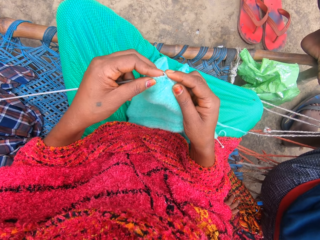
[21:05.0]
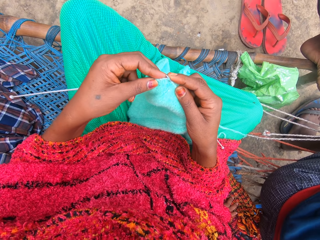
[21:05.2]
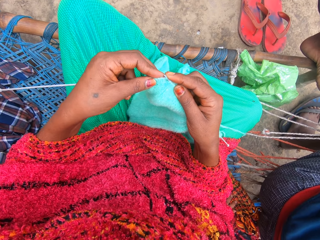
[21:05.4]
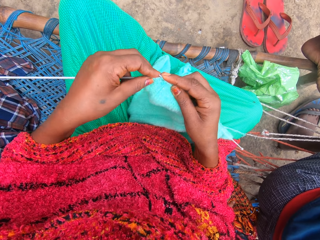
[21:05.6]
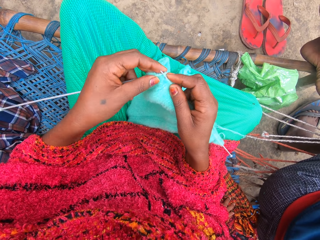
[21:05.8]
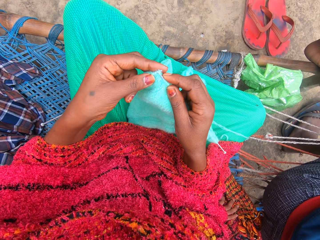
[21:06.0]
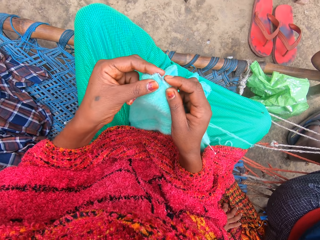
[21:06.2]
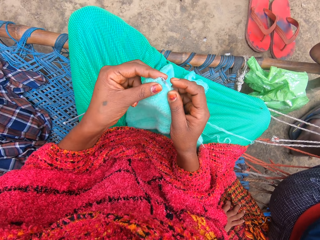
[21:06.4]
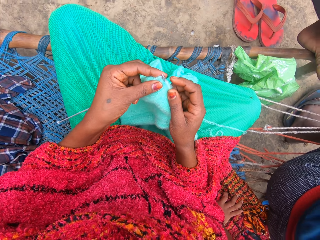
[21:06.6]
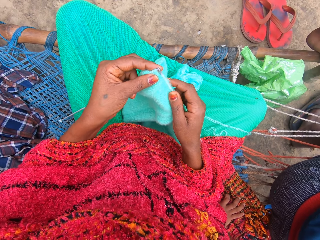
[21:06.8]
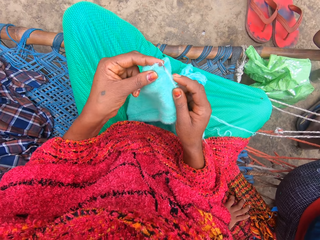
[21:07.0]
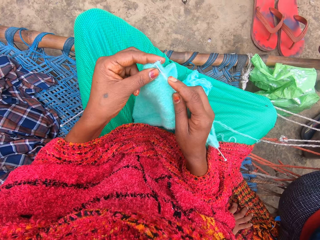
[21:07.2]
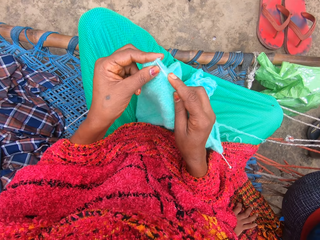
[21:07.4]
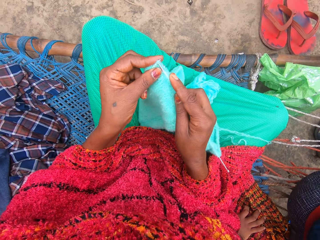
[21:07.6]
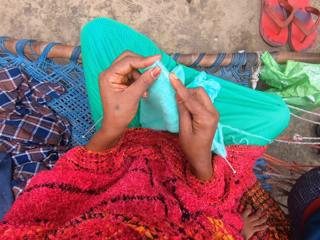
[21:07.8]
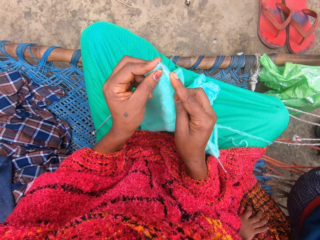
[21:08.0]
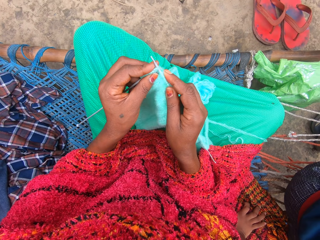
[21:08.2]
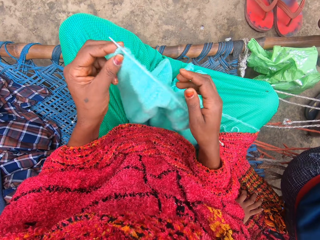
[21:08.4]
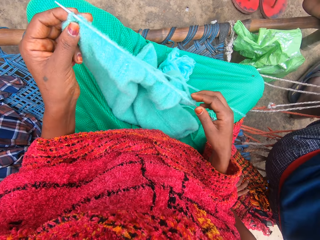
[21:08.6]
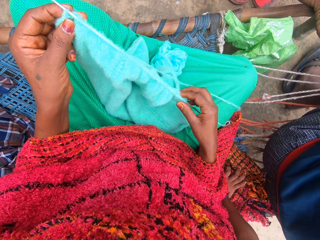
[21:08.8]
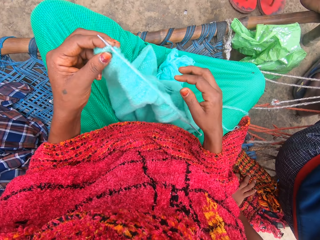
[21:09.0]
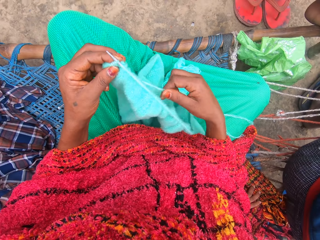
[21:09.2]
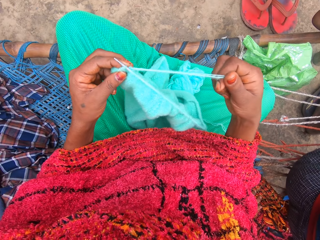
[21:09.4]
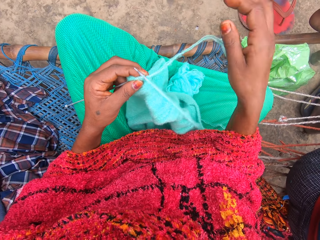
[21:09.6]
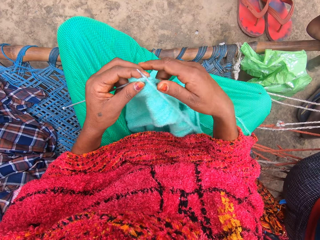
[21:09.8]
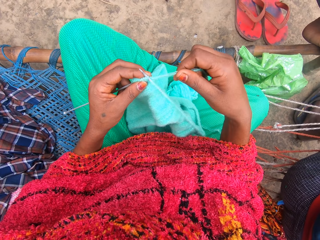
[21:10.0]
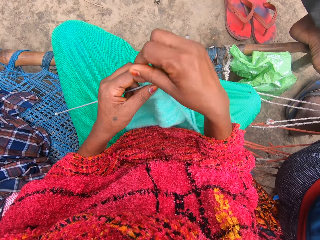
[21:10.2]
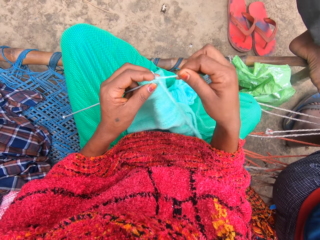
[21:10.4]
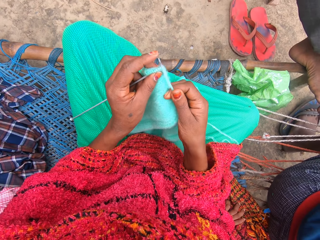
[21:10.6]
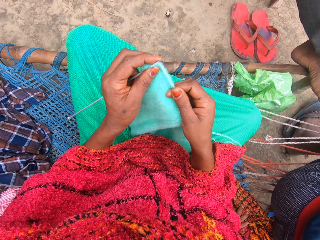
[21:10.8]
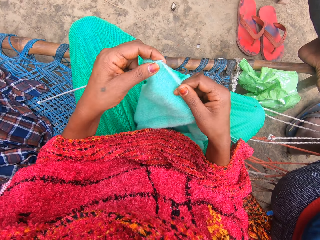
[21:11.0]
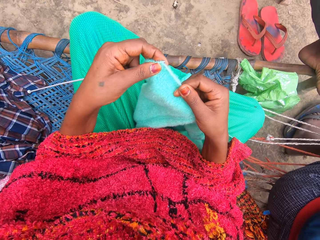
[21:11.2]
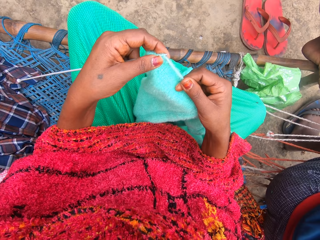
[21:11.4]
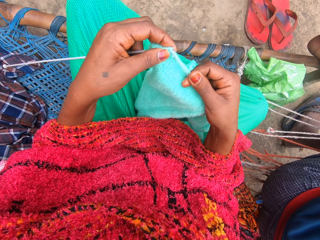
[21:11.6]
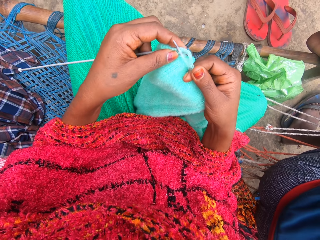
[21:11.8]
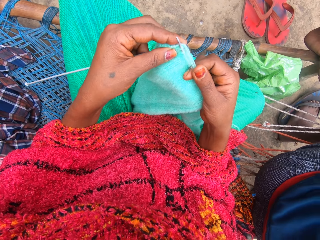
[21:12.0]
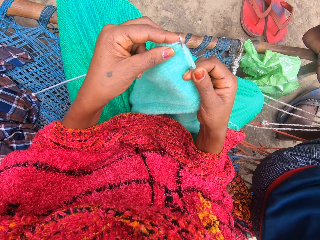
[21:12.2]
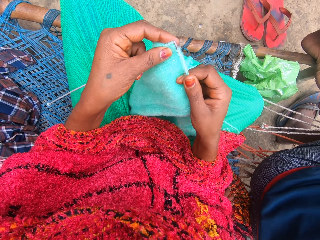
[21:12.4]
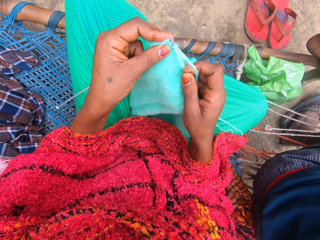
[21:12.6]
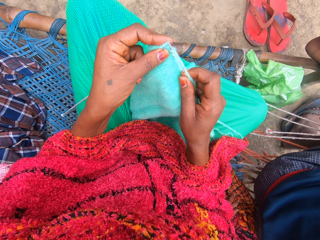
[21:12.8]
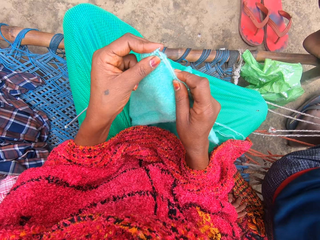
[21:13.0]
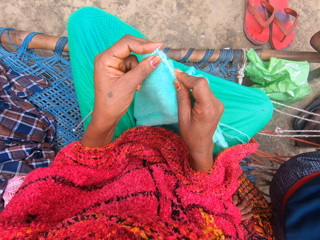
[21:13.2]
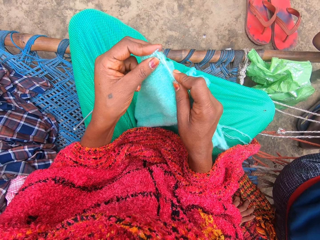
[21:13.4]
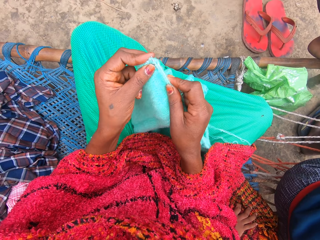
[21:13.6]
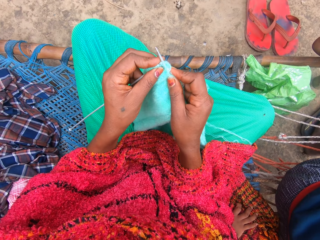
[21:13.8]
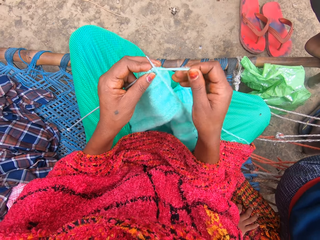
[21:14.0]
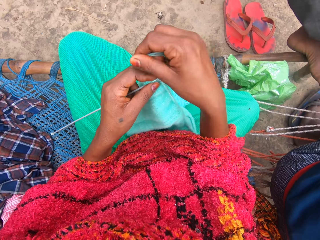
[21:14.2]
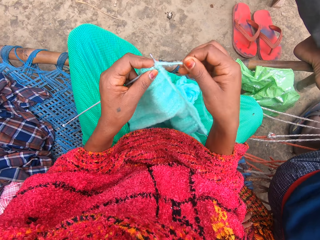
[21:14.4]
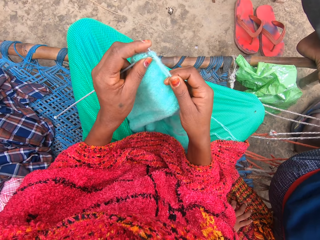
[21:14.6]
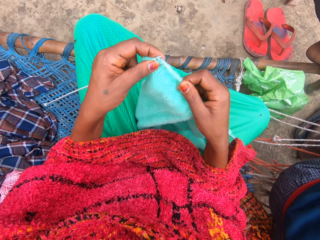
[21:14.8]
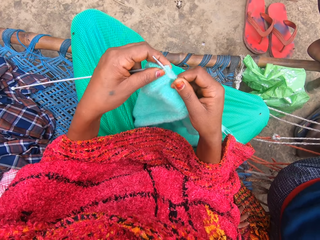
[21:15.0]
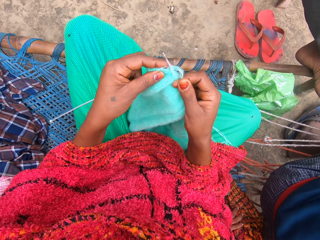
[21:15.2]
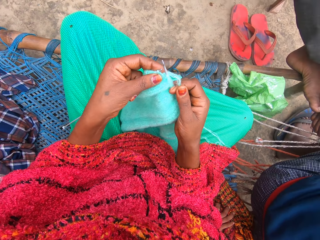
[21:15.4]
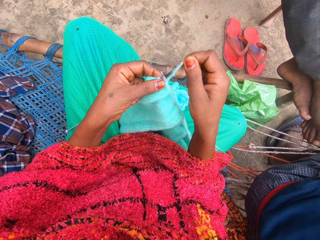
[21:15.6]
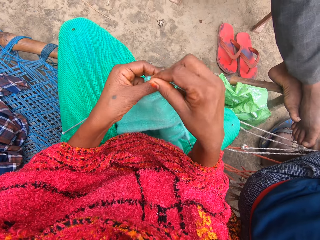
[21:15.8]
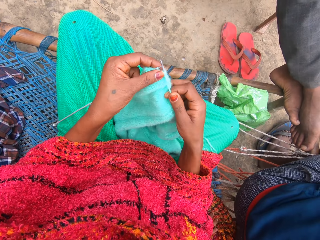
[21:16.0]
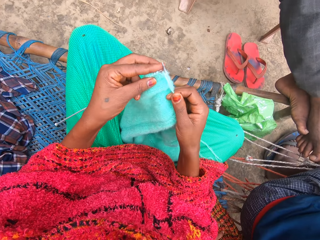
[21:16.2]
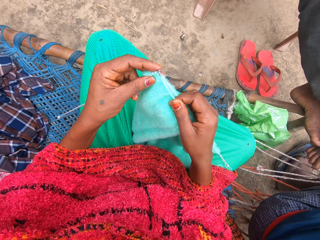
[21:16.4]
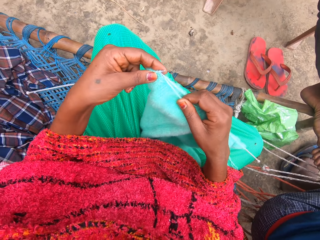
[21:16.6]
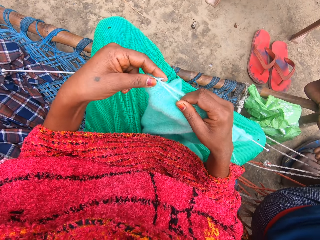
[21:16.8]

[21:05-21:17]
The camera wearer touches the yarn. She pulls the yarn with her right hand. She knits the yarn into a piece of garment with knitting pins. She talks with some persons.

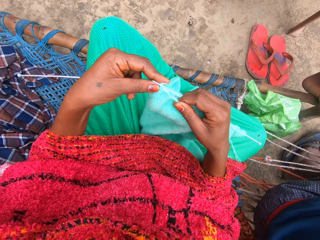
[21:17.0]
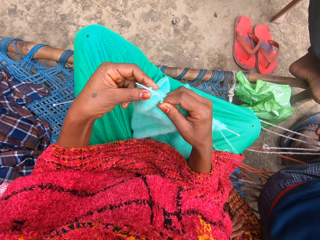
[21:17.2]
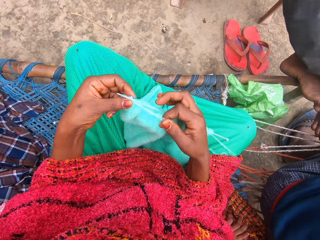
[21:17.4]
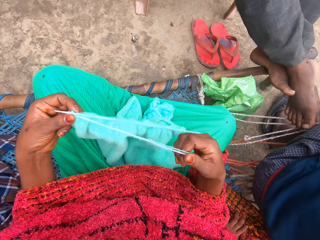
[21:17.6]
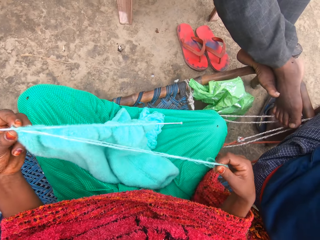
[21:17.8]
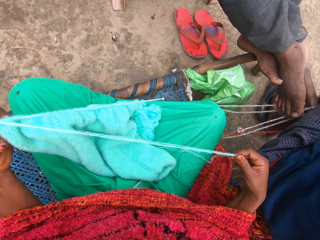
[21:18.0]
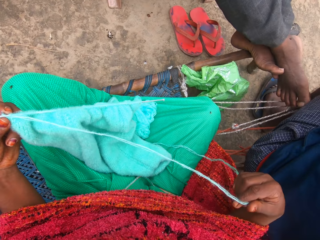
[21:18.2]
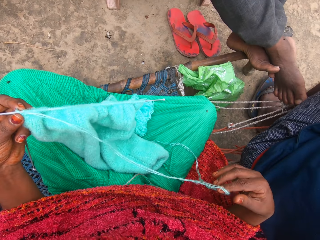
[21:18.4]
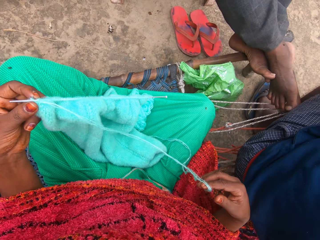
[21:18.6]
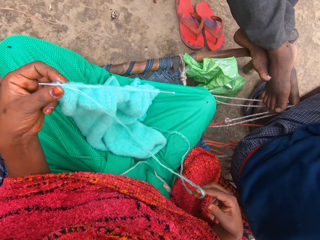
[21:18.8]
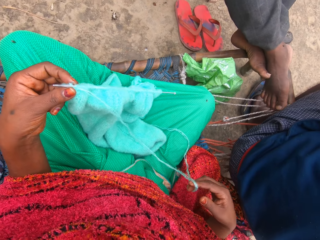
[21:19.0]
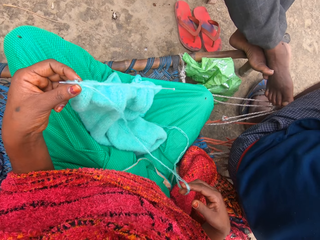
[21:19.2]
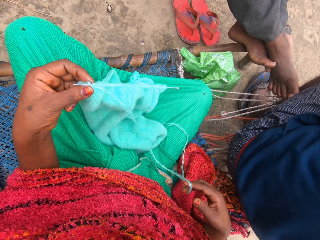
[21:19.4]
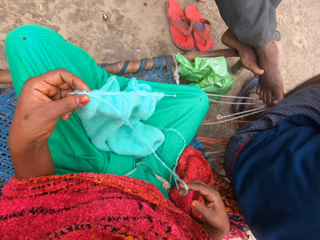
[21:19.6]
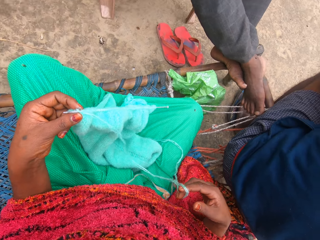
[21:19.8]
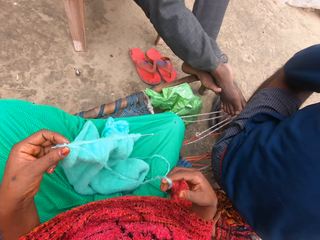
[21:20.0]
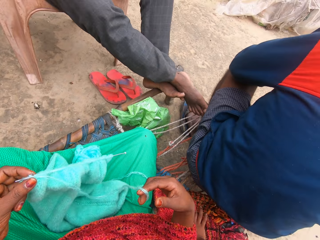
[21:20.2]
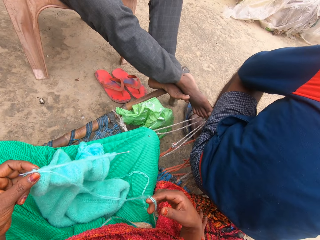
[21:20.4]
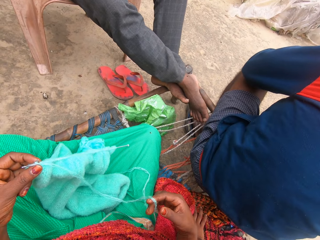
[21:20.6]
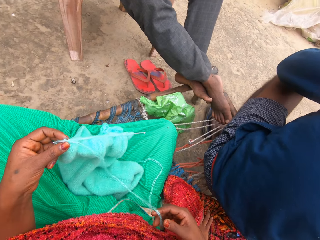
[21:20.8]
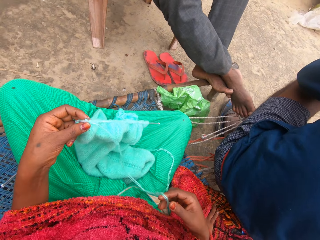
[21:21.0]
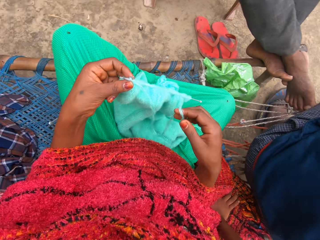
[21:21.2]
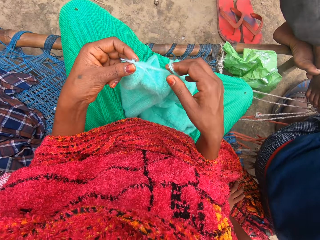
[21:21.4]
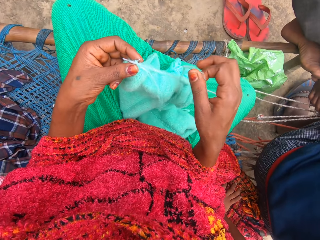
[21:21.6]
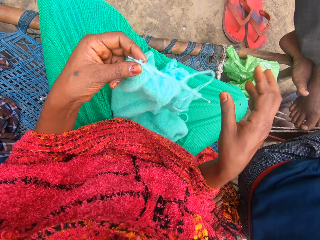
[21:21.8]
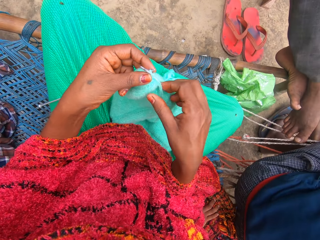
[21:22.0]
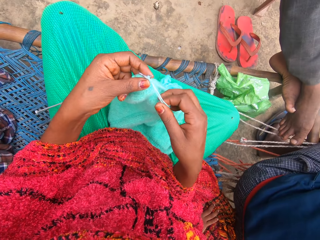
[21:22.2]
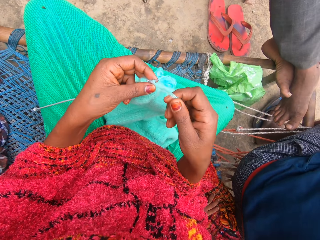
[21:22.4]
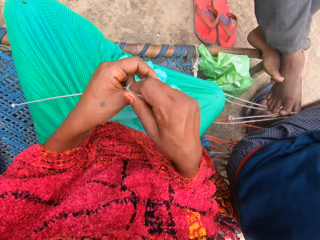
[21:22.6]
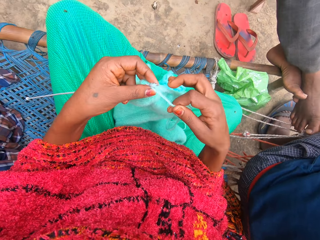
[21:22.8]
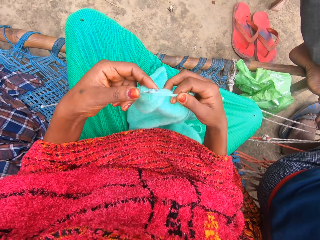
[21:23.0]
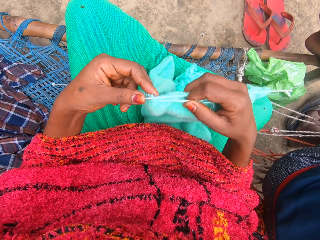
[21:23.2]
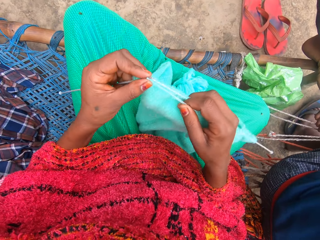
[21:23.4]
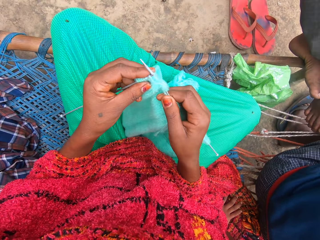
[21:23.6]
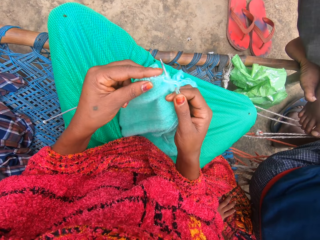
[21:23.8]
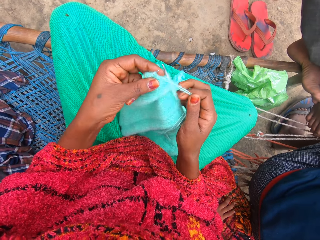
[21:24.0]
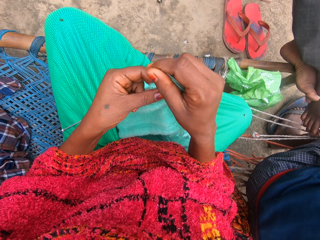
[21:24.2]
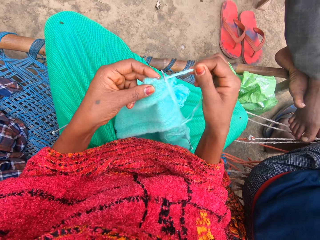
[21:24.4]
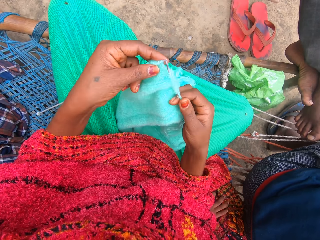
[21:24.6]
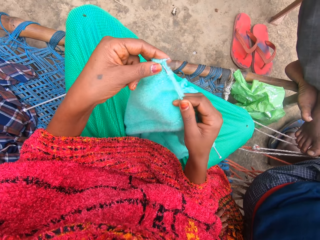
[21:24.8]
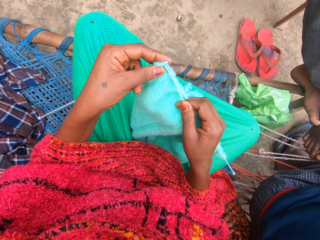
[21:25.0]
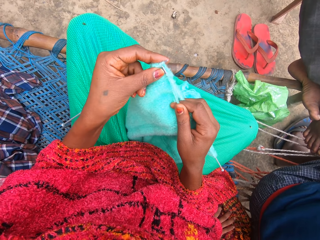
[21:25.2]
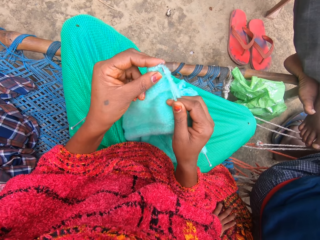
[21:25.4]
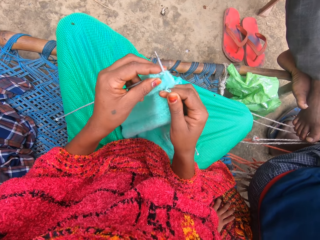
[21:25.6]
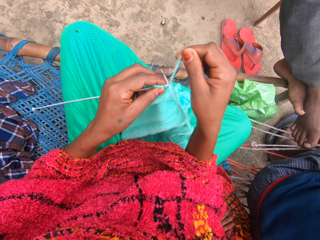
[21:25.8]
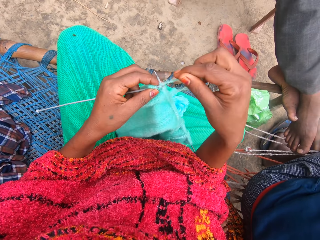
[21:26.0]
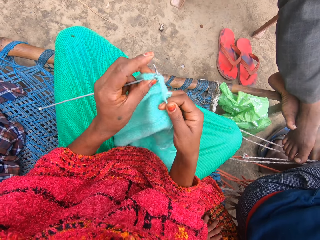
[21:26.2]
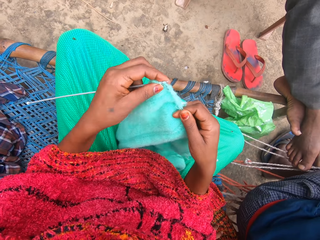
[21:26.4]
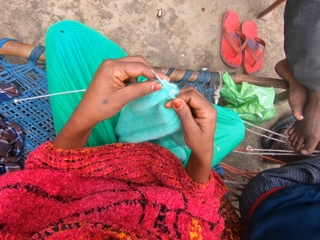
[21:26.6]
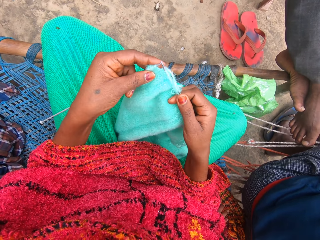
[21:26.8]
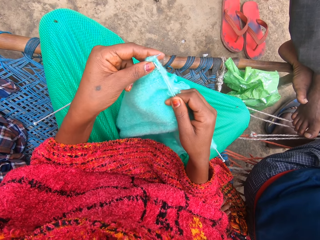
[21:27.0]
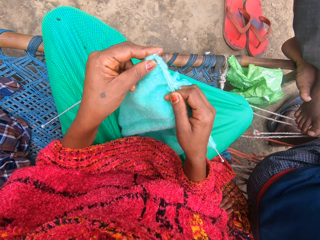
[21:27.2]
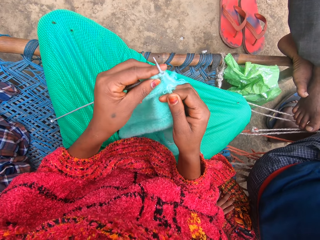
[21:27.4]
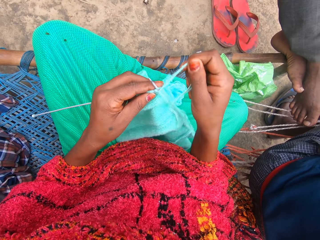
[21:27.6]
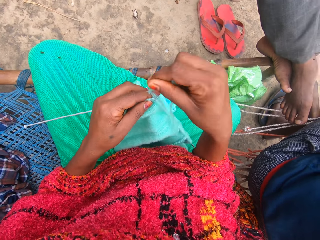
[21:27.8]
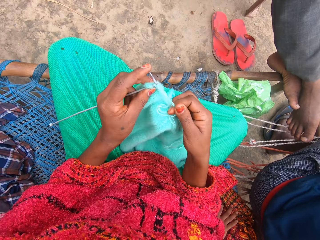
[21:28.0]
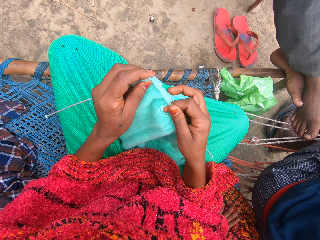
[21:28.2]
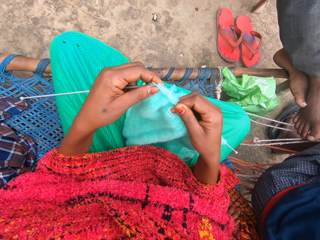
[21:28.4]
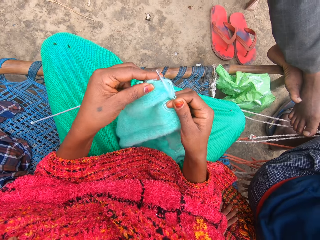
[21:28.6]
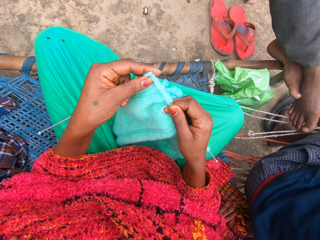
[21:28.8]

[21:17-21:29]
The camera wearer pulls the yarn with her right hand. She touches the yarn. She knits the yarn into a piece of garment with knitting pins.
